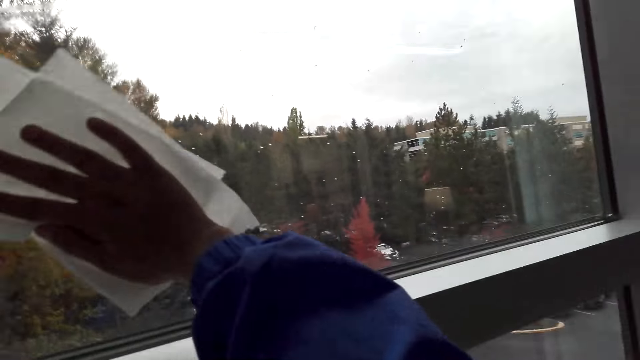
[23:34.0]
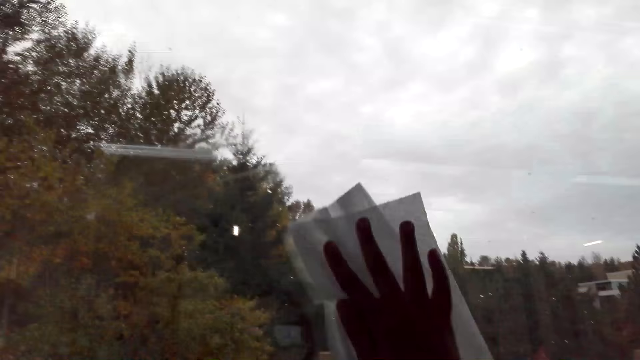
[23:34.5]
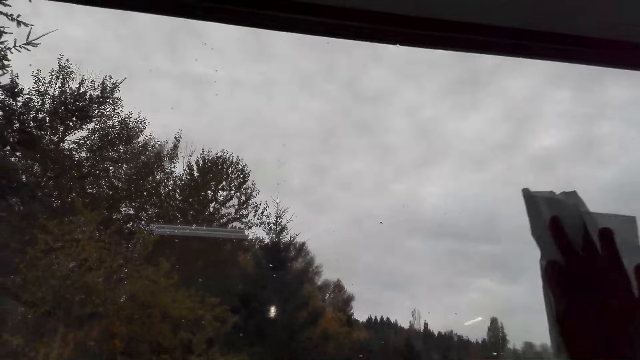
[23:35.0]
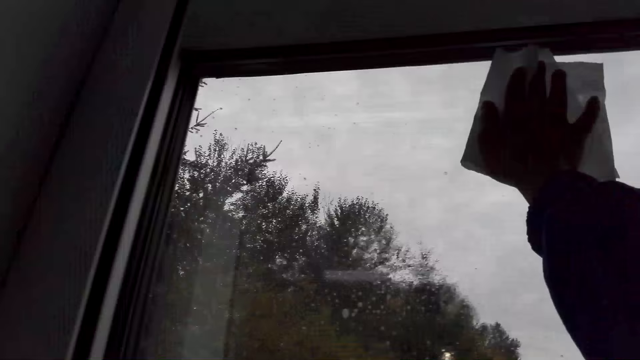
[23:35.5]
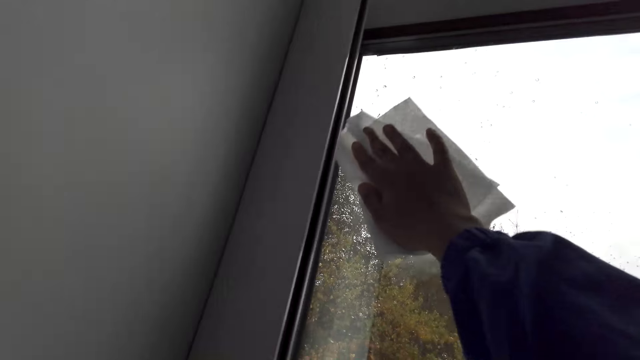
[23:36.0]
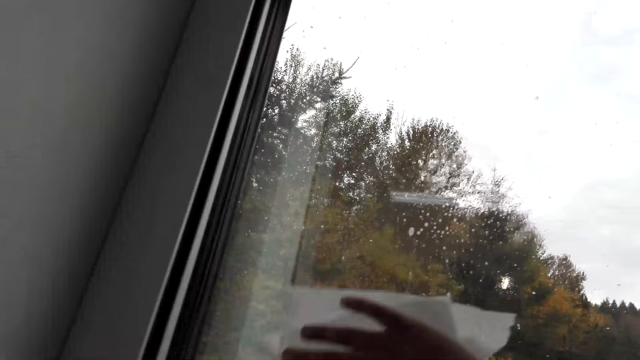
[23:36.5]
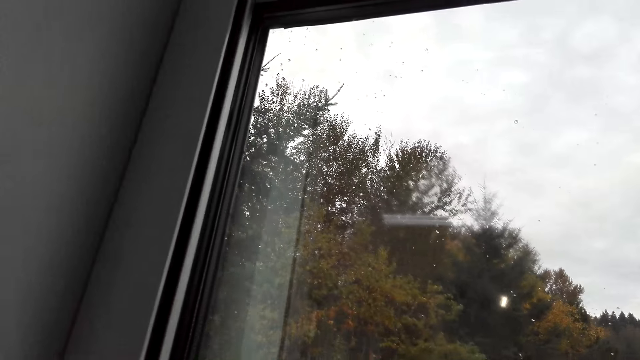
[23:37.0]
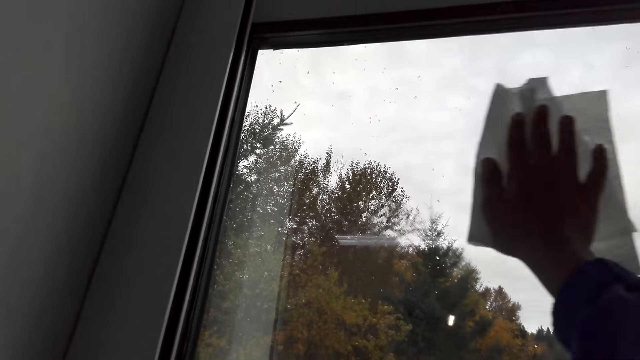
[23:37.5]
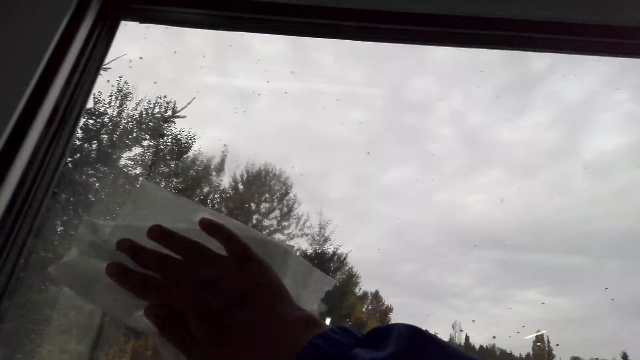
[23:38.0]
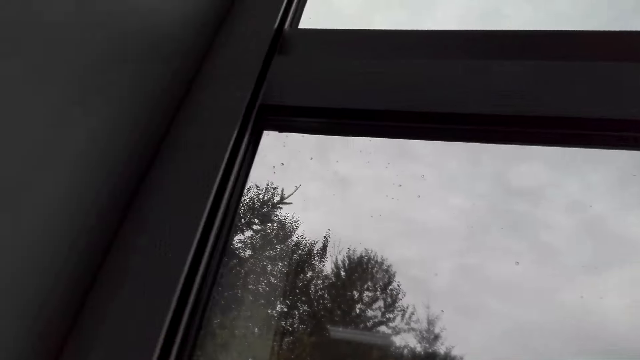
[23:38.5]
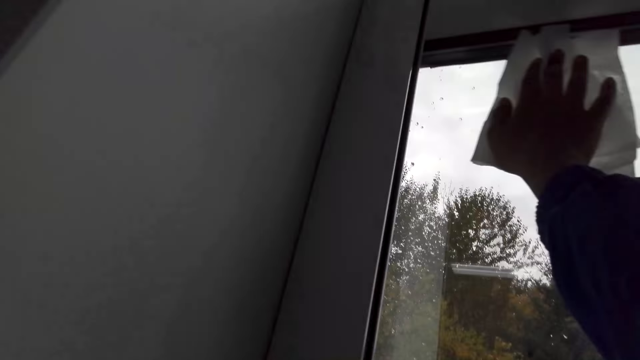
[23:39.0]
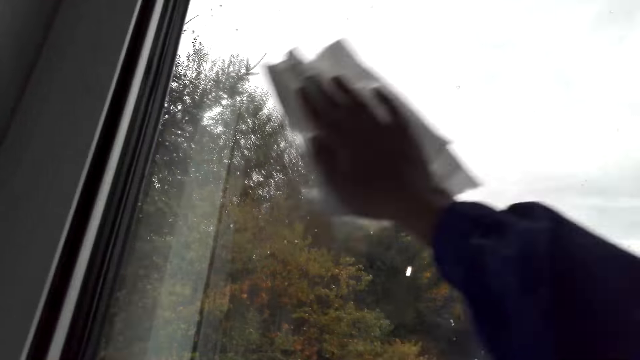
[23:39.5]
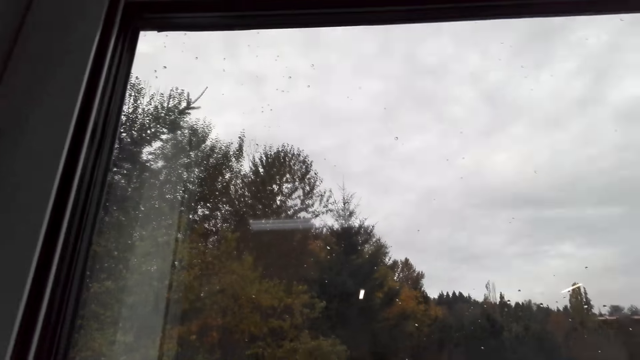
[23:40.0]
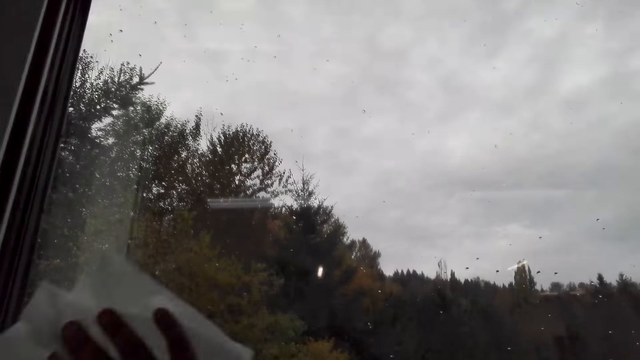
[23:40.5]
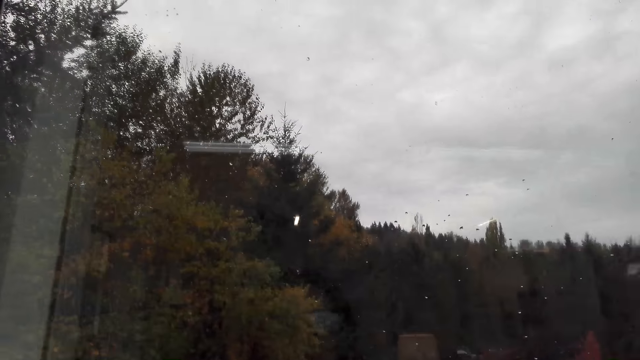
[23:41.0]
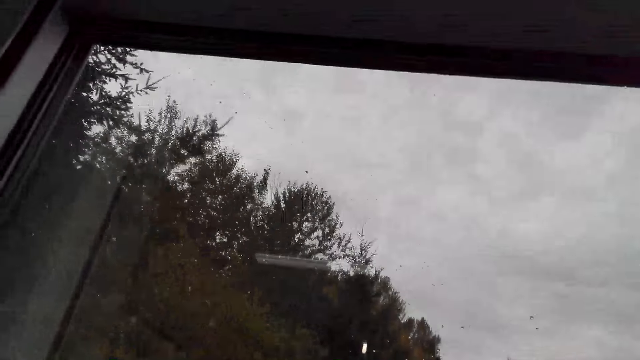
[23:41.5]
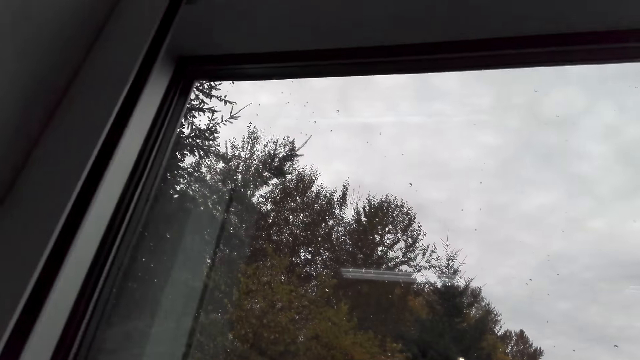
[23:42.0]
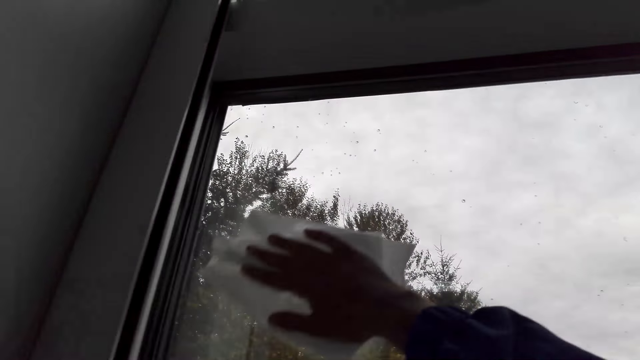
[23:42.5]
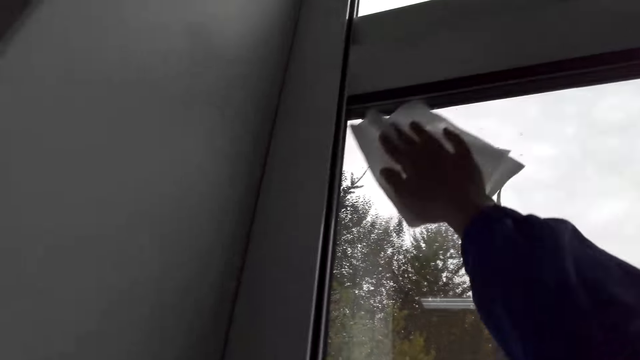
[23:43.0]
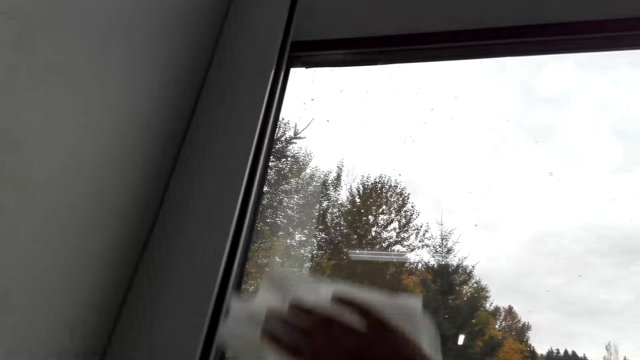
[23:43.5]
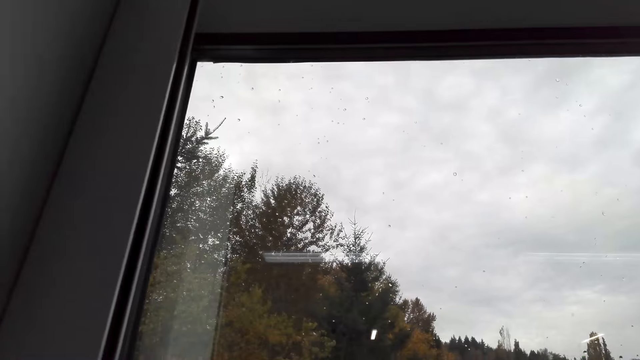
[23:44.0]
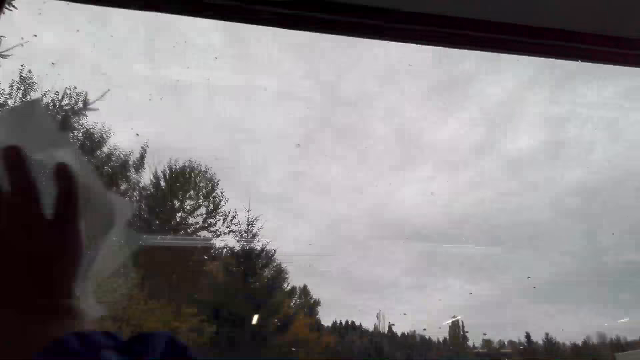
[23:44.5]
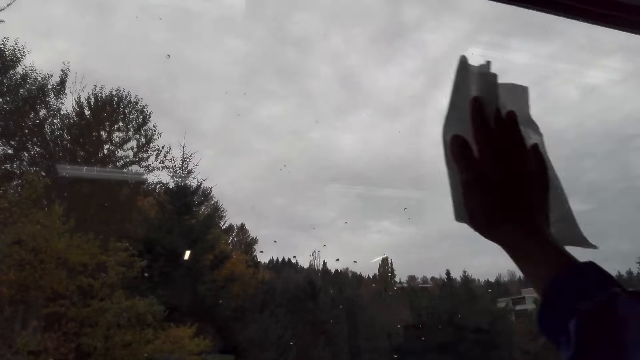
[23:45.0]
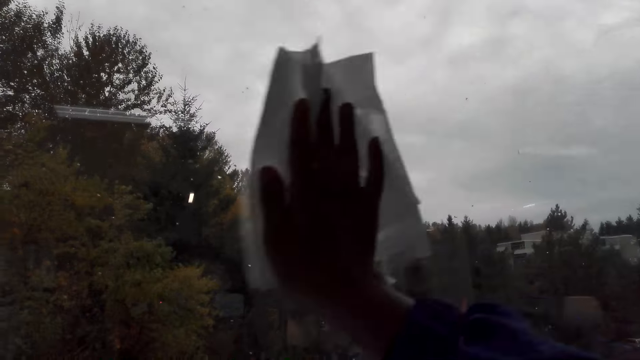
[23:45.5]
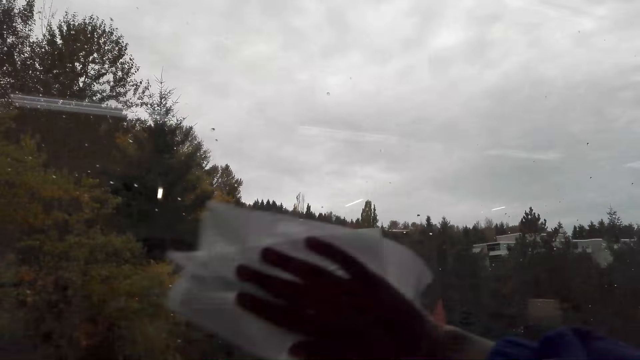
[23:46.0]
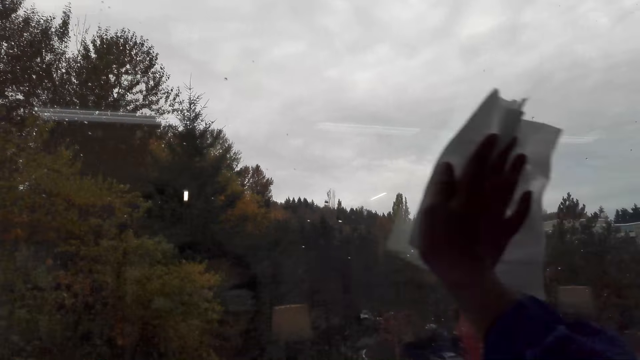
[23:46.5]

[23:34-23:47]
The camera wearer talks. They wipe the window. They talk. They wipe the window.

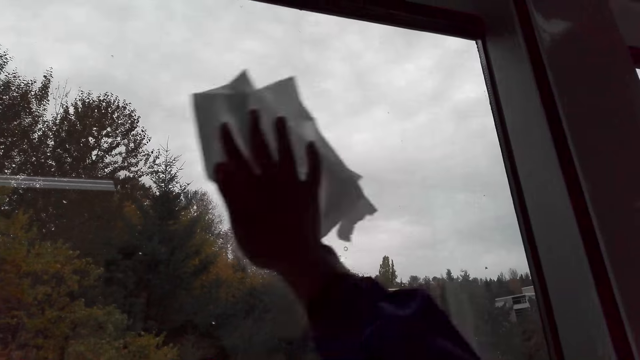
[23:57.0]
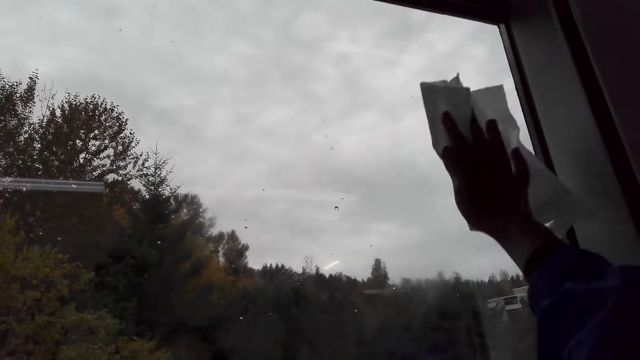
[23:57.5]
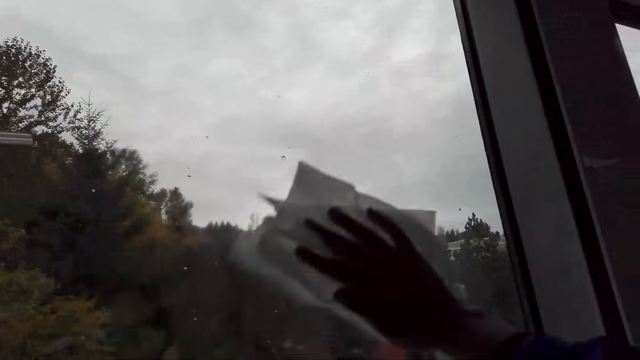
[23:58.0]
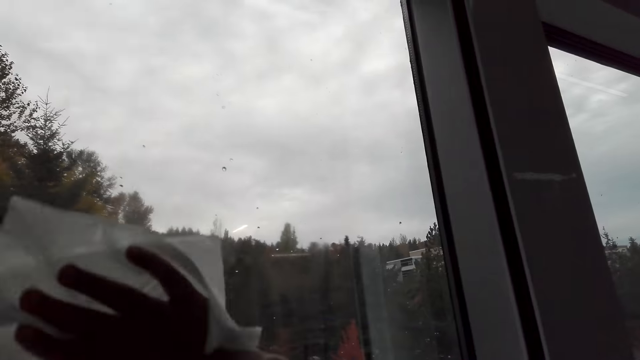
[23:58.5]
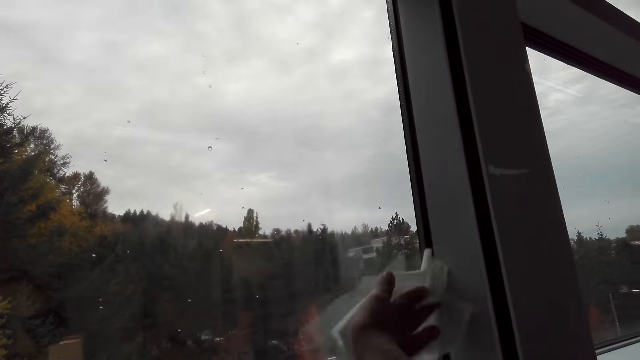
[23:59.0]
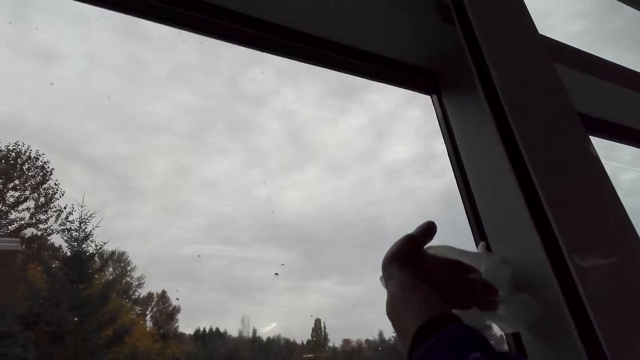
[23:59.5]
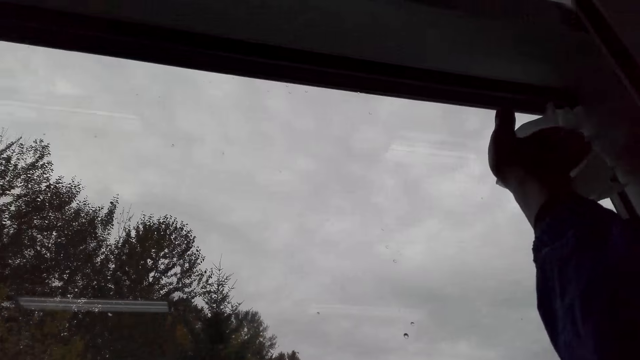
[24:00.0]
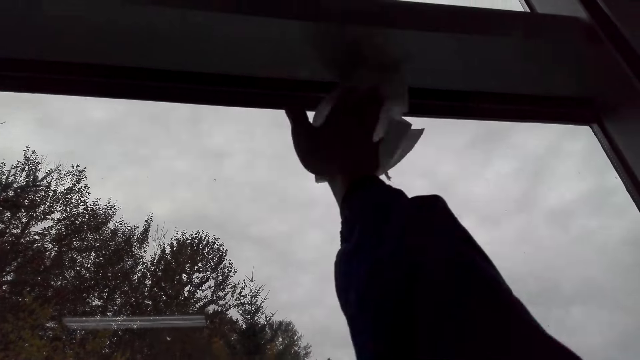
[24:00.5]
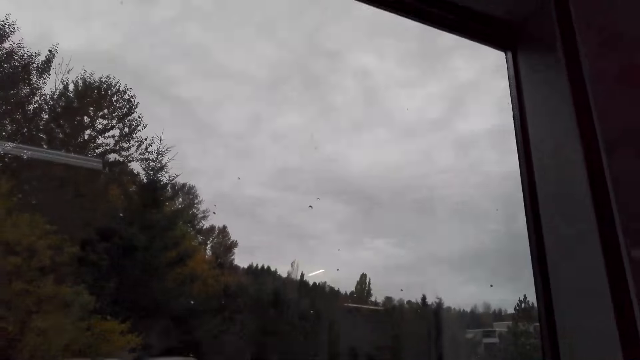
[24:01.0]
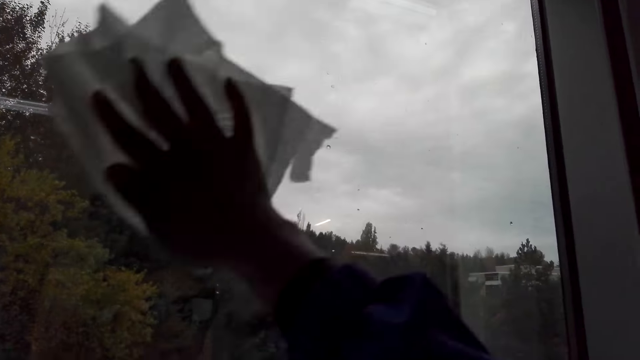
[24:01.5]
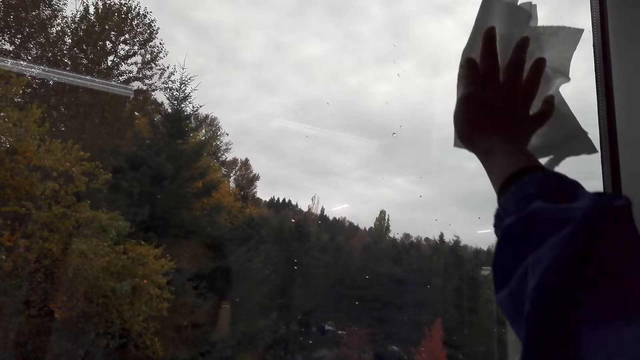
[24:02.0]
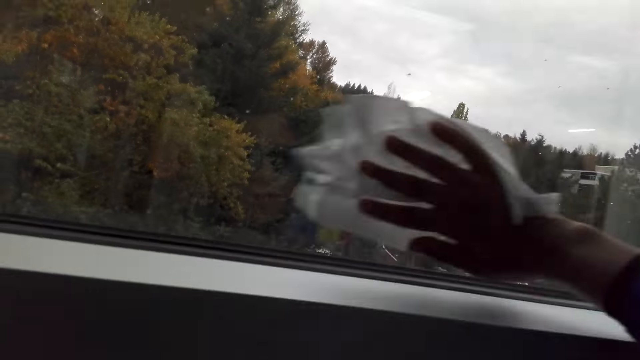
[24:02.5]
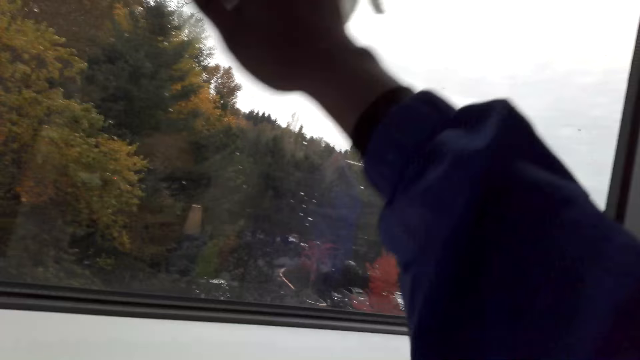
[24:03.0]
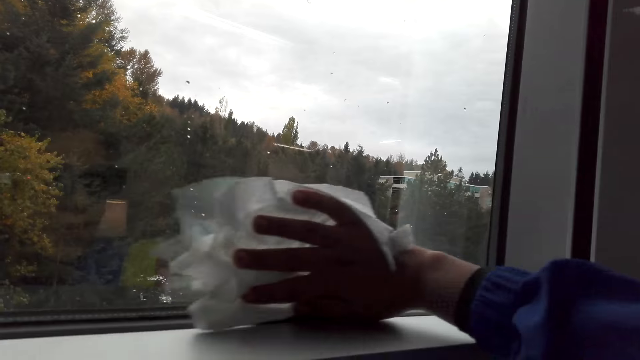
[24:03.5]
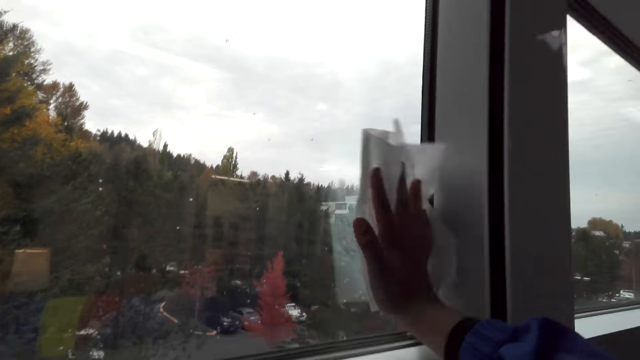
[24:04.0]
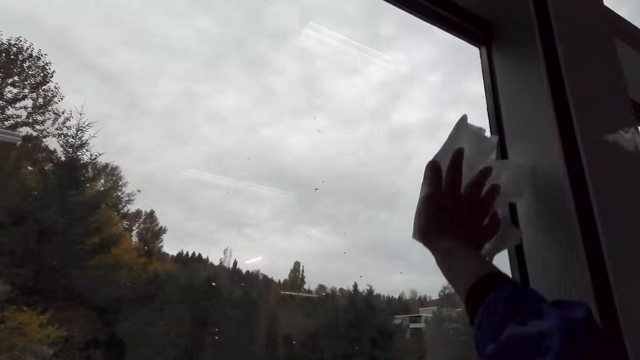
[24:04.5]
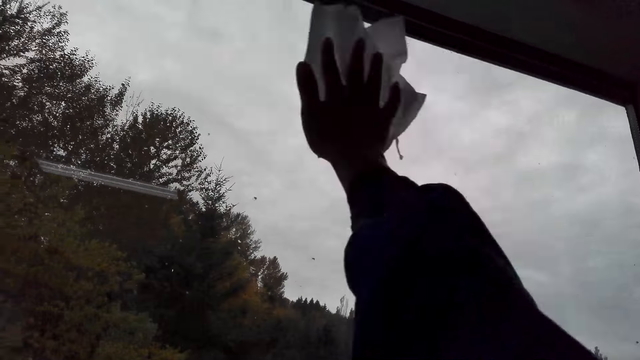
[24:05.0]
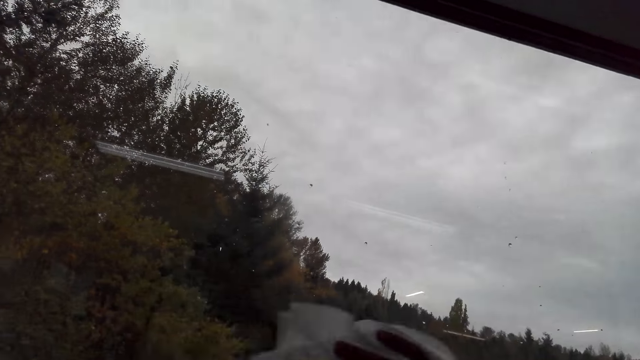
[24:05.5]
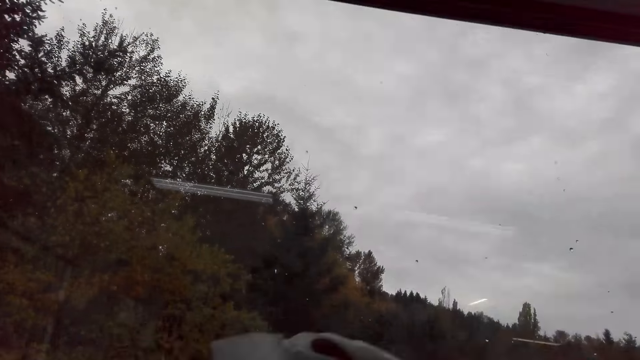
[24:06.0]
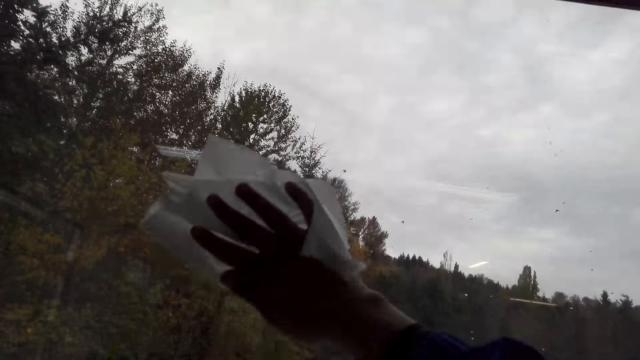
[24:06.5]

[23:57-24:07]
The camera wearer sprays the window. They wipe the window.
